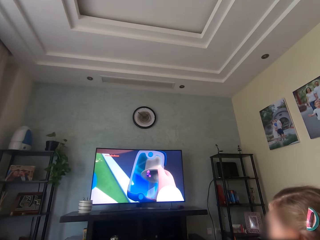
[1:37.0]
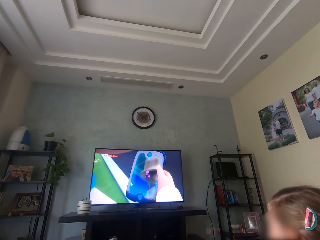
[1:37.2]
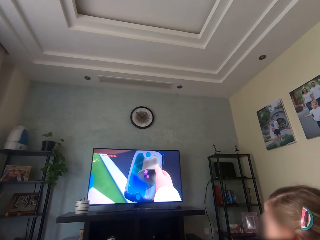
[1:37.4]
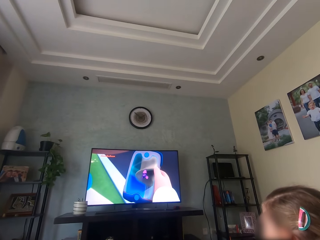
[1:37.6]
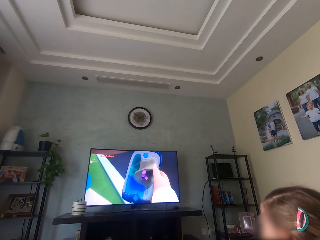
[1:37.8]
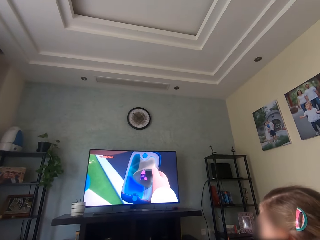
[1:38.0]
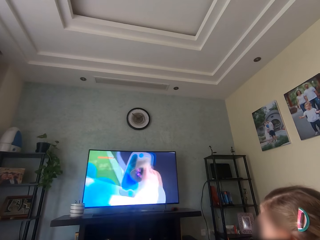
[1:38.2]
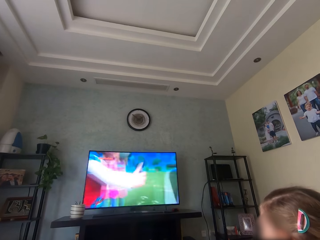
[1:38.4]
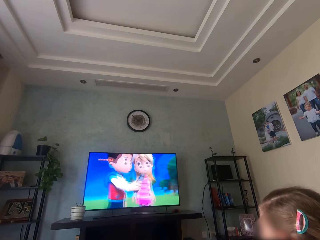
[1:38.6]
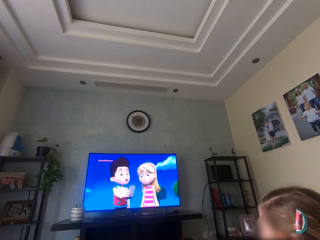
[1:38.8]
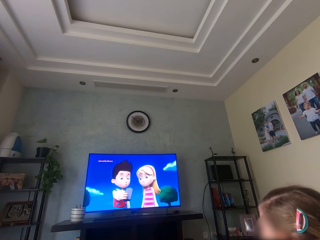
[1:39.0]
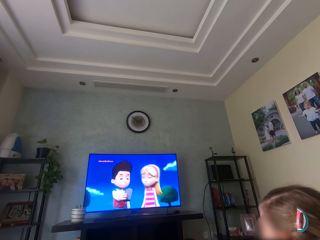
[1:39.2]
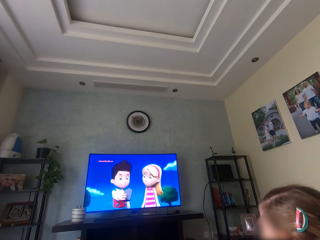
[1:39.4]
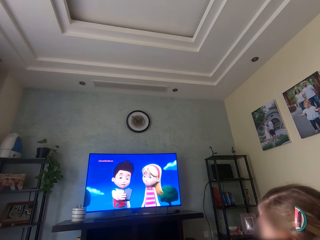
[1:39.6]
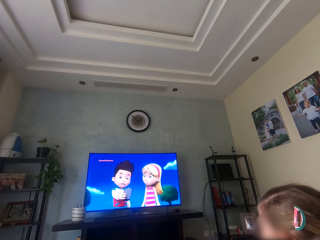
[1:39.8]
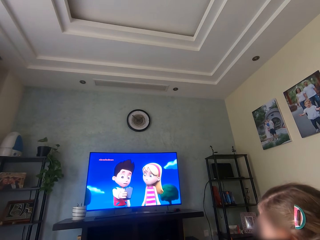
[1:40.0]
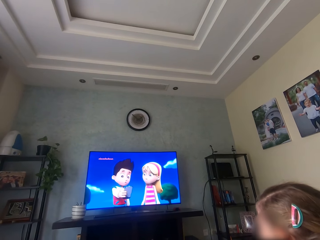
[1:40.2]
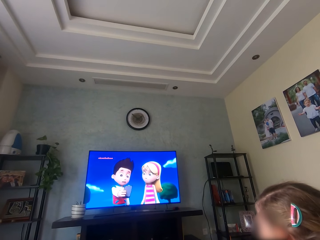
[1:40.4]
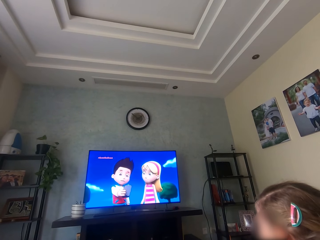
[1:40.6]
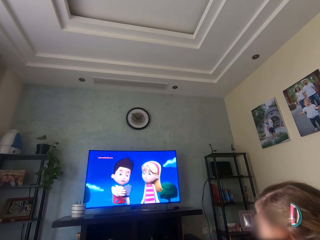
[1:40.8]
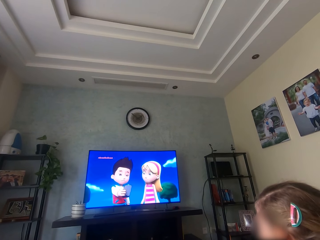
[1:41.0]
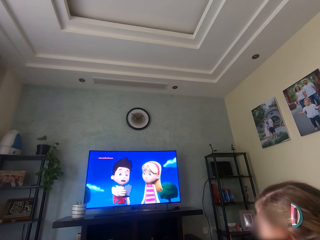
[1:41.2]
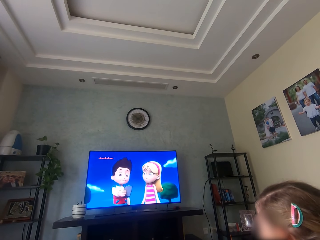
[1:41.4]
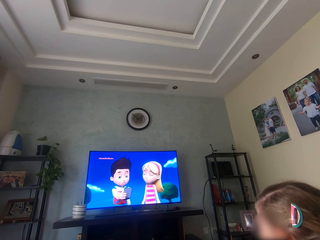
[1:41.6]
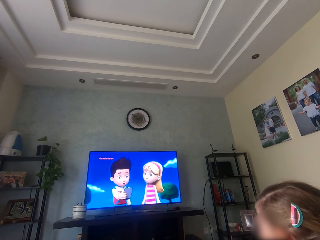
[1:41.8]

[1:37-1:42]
The camera wearer watches the television with a person.

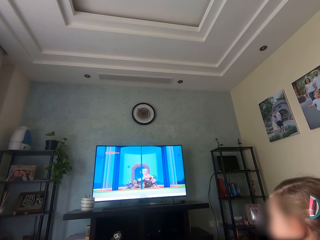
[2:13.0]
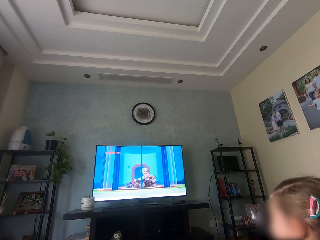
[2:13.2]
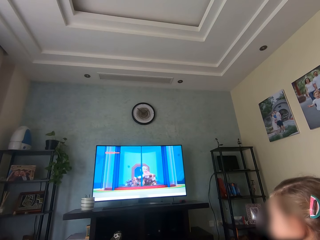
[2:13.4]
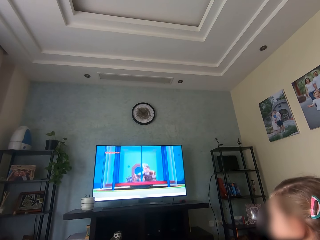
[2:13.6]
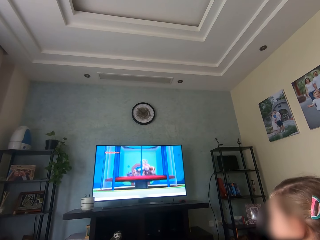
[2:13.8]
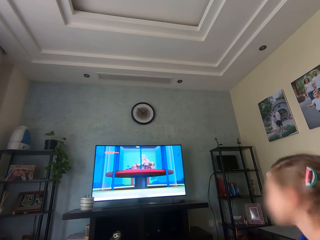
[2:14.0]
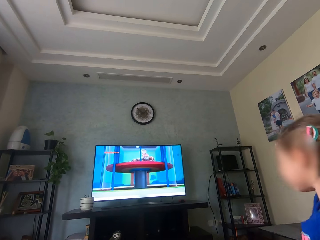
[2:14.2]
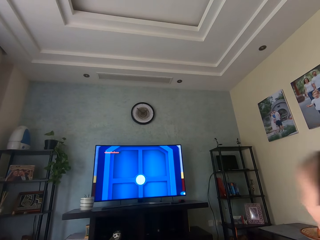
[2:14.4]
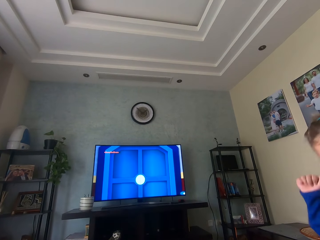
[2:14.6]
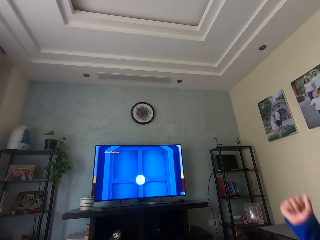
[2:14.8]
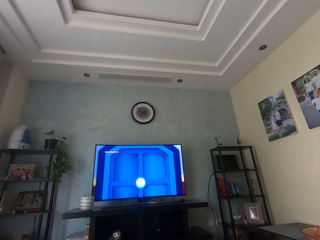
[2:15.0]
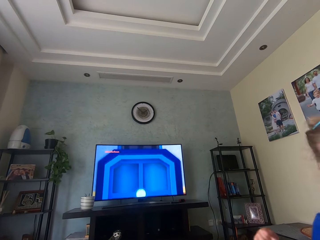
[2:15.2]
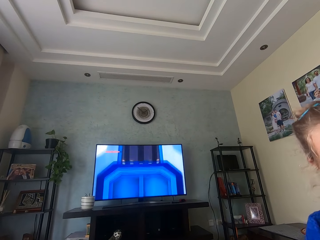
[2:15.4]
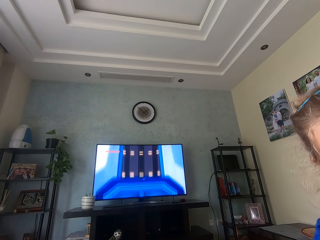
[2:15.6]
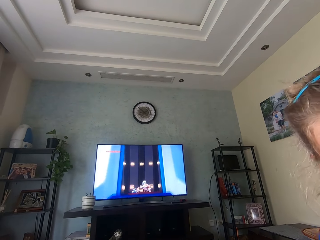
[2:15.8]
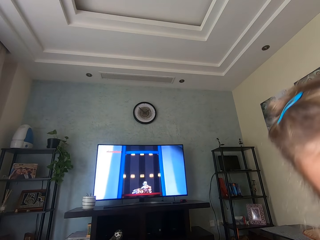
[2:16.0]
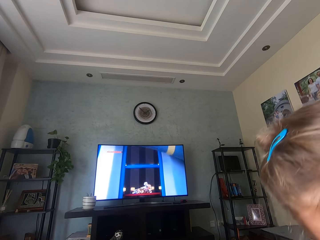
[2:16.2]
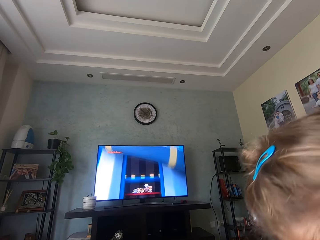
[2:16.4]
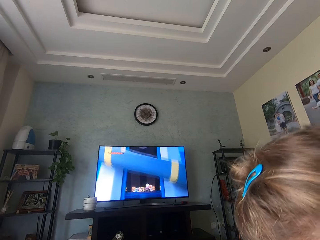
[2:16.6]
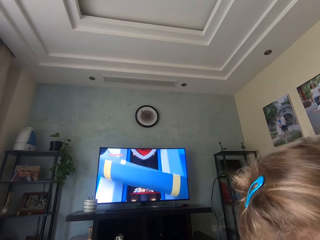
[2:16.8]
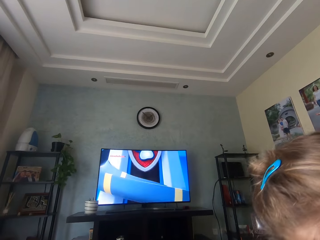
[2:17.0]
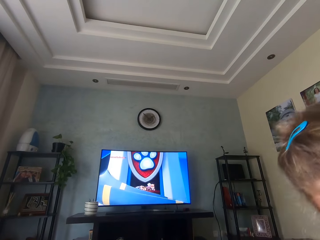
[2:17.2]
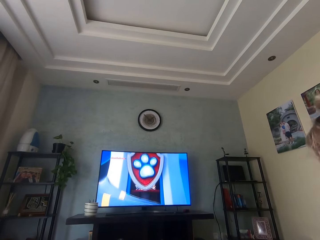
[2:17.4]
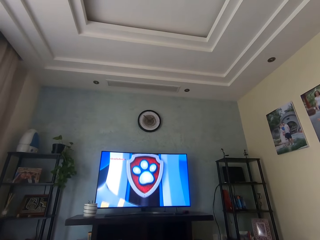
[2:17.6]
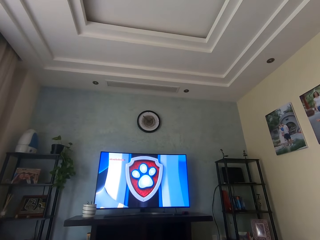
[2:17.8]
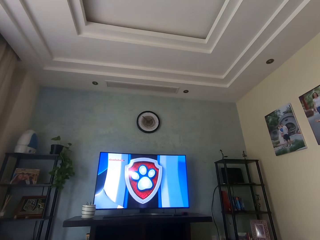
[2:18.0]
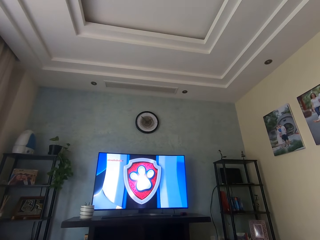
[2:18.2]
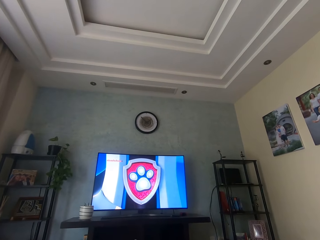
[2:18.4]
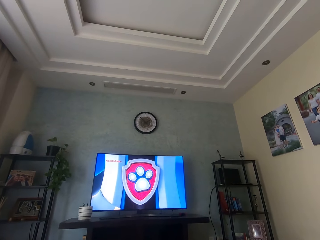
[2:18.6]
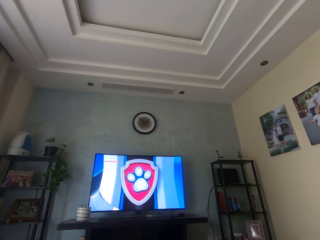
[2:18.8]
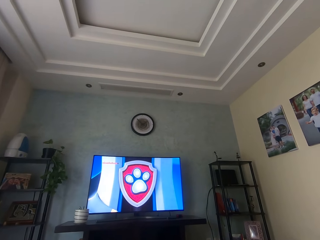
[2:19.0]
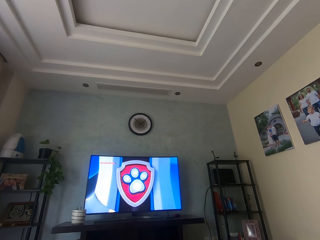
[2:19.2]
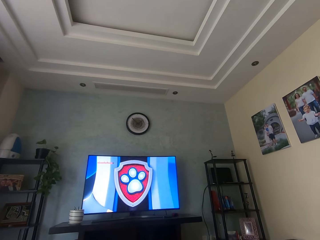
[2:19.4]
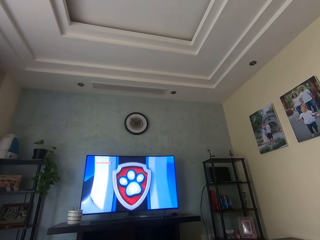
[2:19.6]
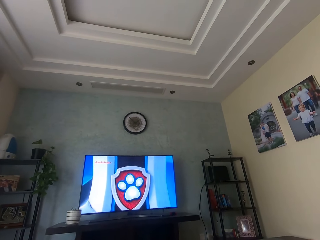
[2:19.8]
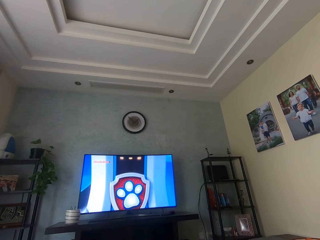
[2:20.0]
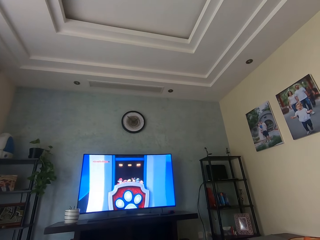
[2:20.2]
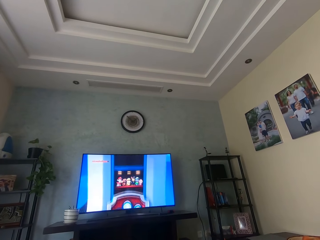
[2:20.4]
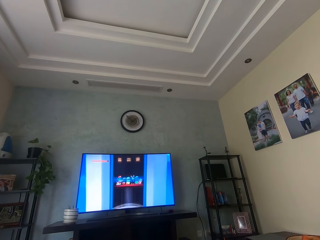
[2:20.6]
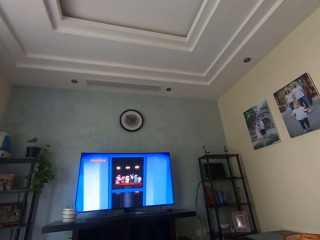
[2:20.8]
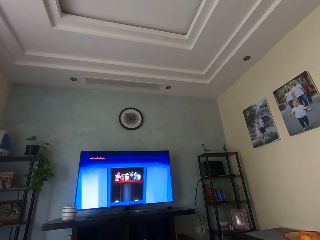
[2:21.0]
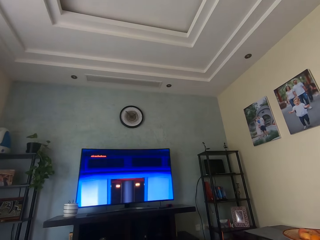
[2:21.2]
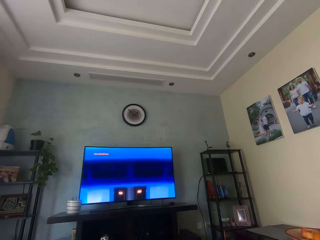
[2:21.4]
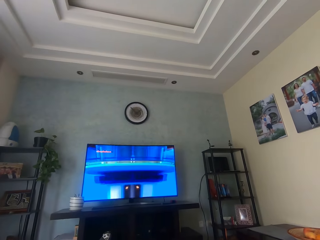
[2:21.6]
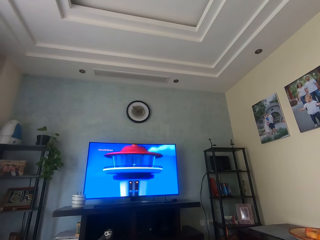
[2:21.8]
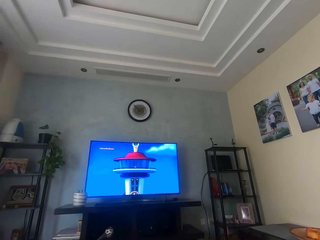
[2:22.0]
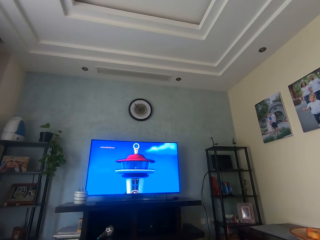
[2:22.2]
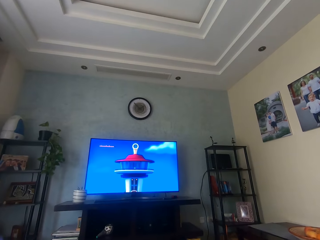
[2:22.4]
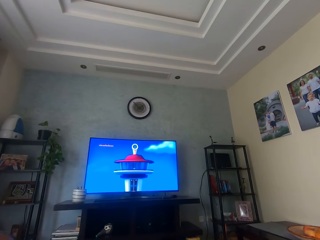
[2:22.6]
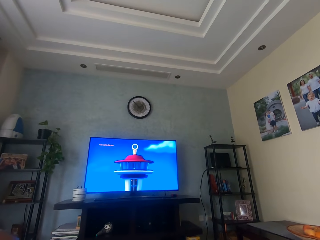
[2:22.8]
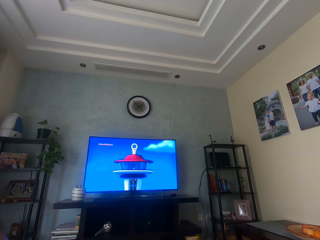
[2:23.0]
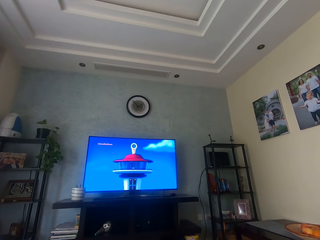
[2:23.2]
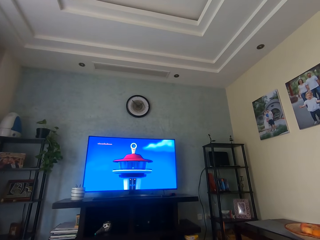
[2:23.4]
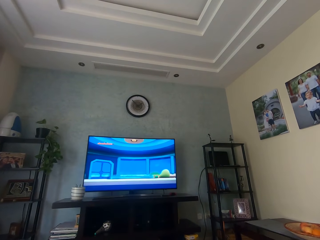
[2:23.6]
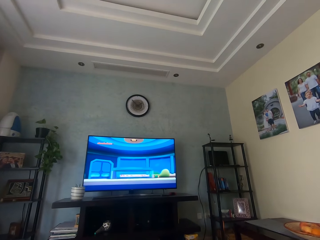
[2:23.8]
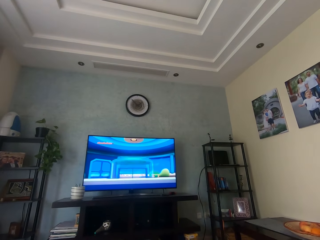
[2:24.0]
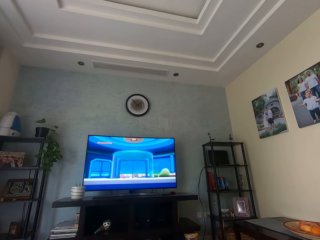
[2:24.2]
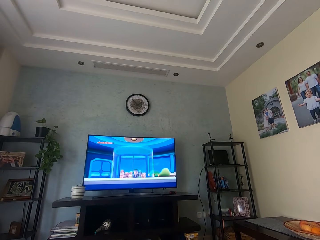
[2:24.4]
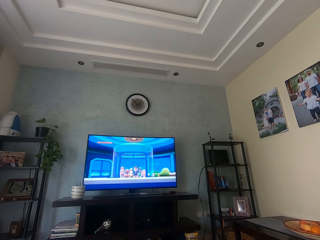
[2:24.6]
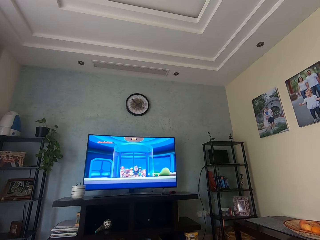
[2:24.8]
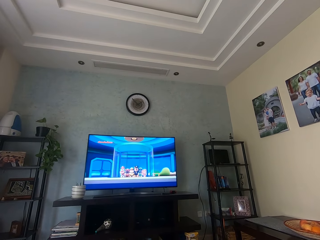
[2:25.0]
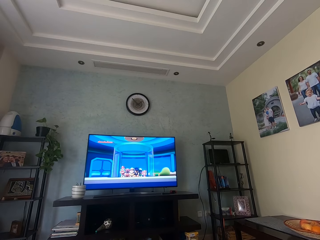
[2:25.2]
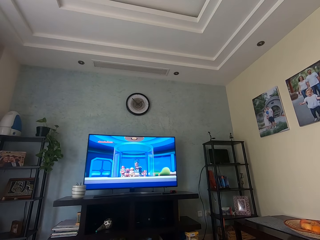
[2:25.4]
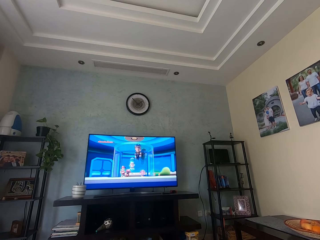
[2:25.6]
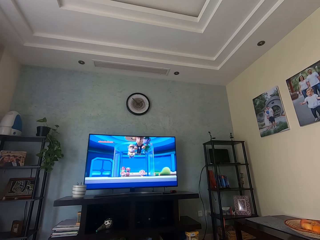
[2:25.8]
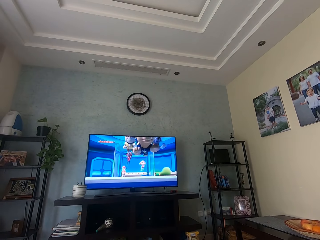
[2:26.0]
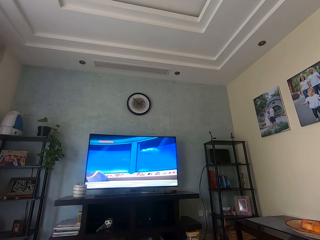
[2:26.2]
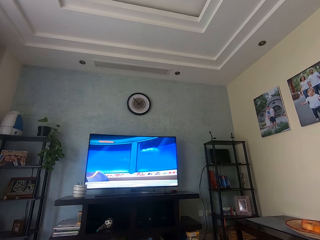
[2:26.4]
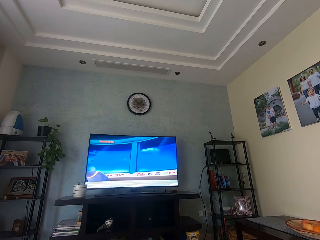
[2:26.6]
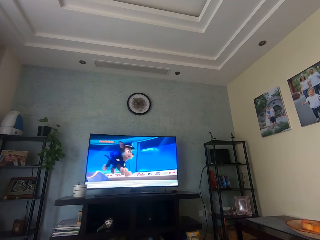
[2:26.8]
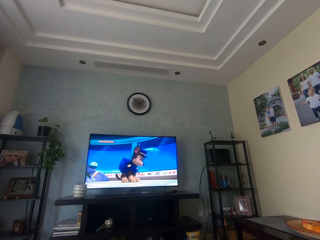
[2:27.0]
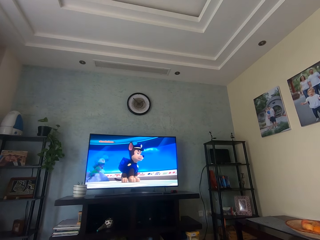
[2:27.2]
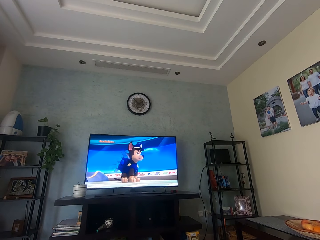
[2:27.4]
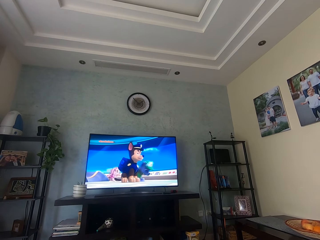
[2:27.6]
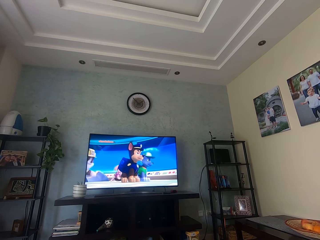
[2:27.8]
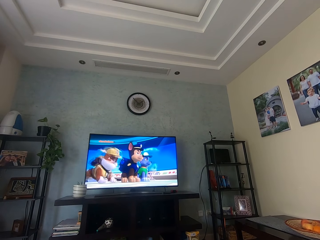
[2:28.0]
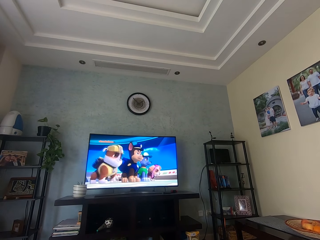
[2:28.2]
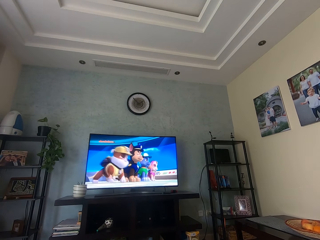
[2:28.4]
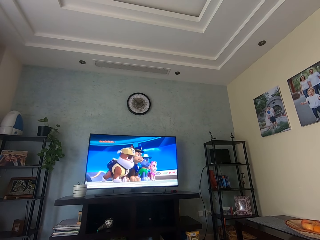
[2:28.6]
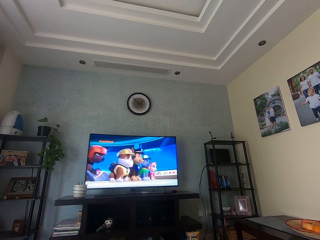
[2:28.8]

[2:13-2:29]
A girl jumps in the house. The girl talks to the camera wearer. The camera wearer watches the television with the girl. The girl watches television.
